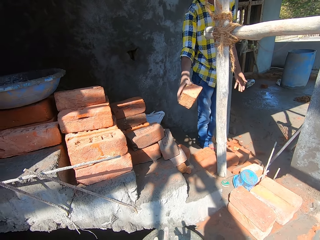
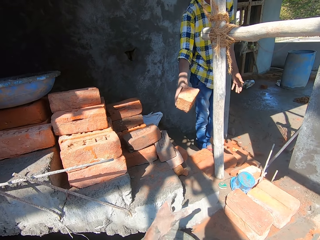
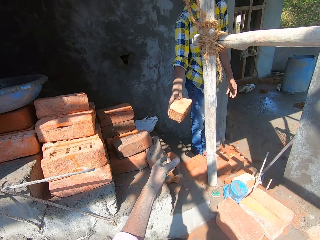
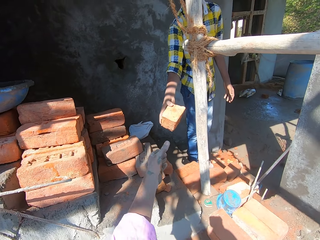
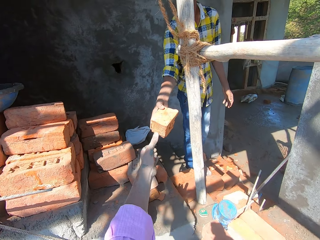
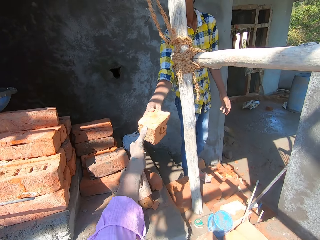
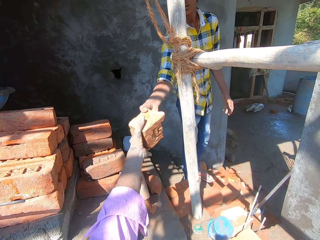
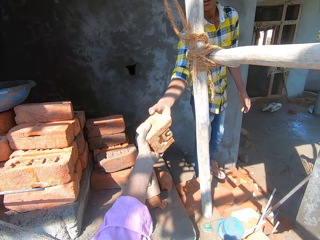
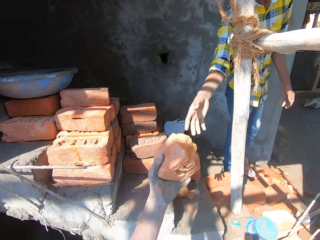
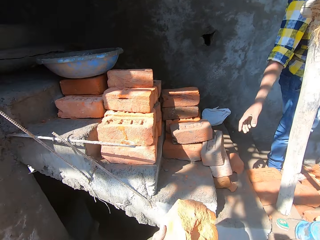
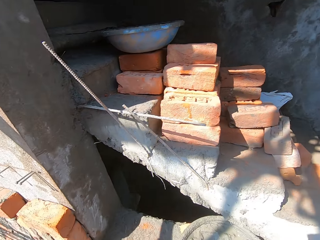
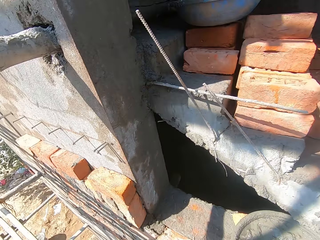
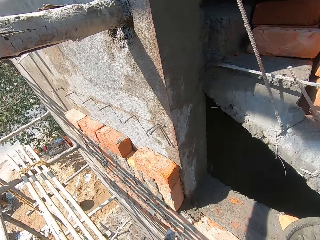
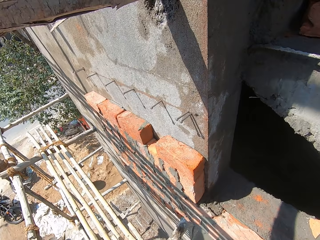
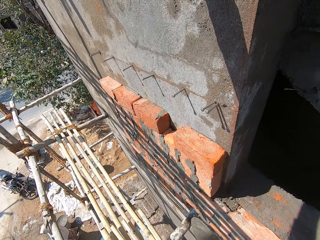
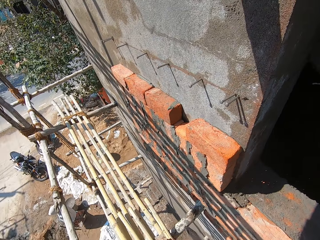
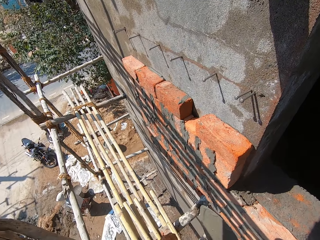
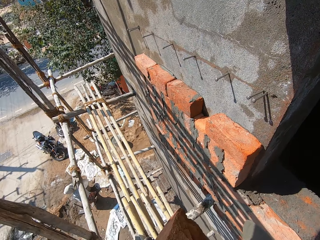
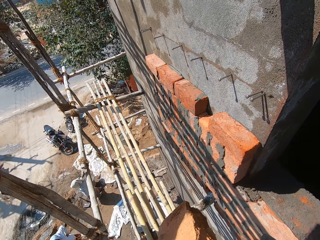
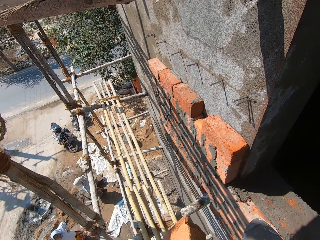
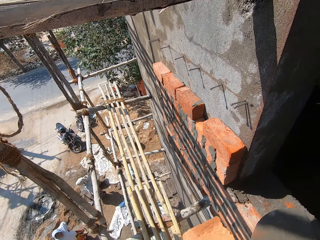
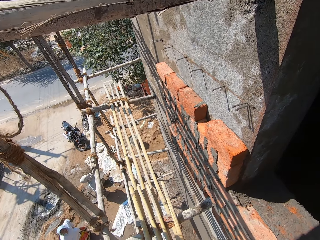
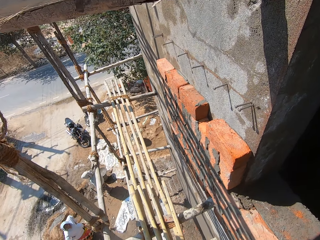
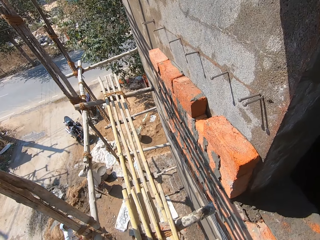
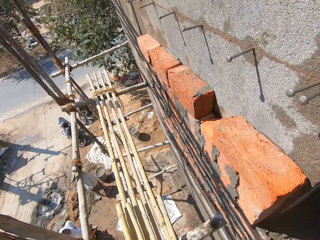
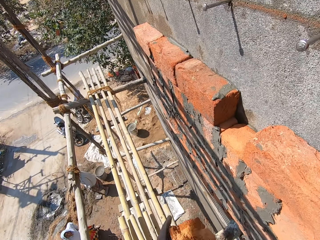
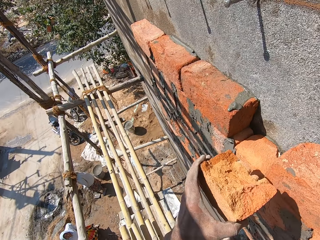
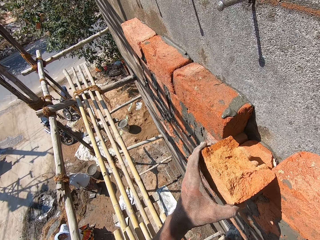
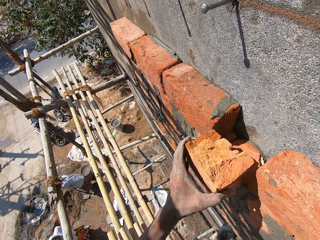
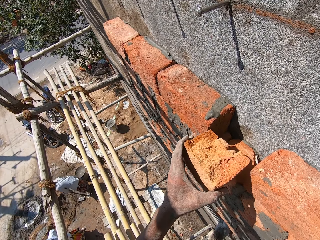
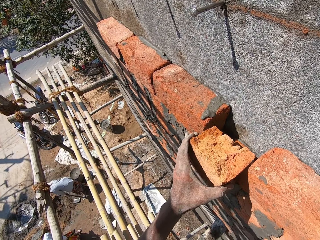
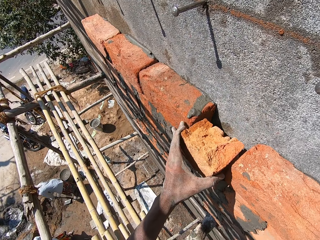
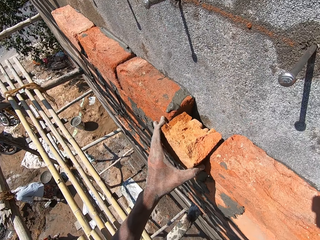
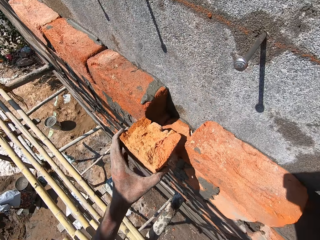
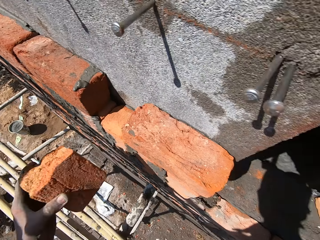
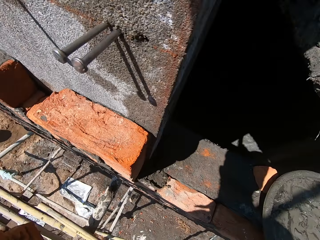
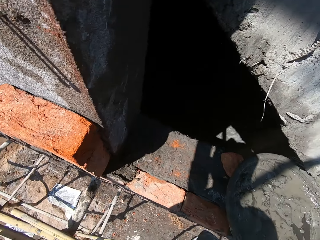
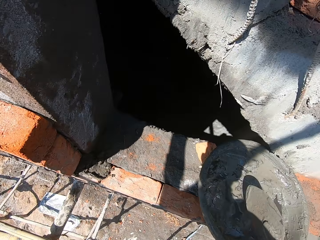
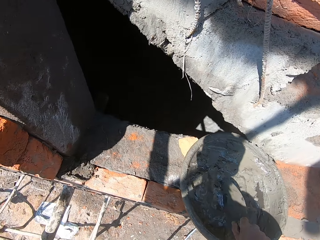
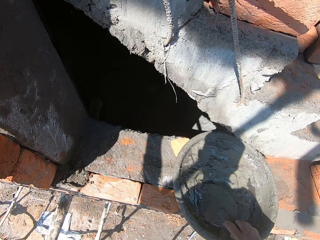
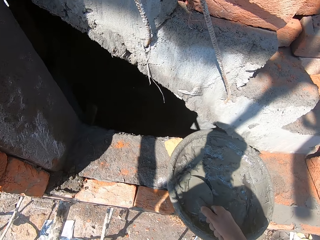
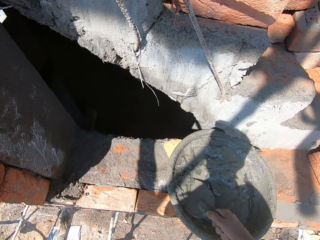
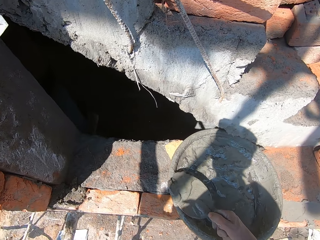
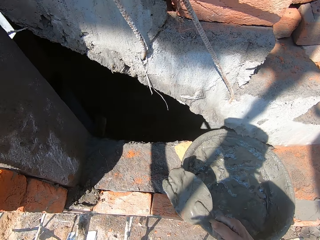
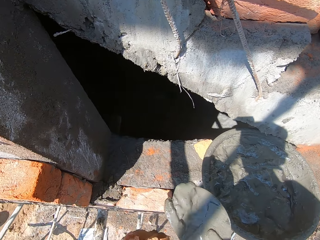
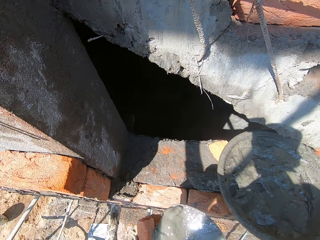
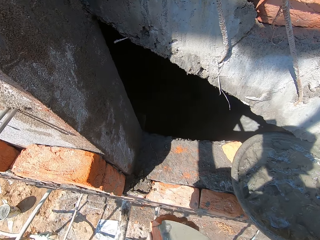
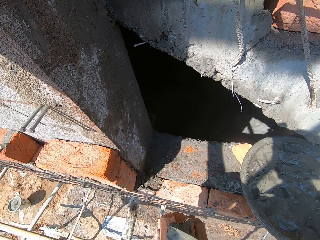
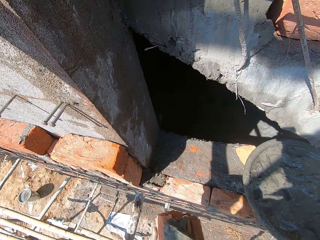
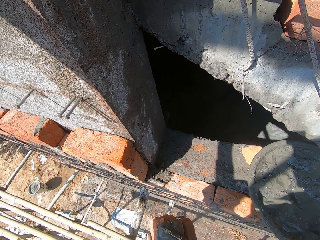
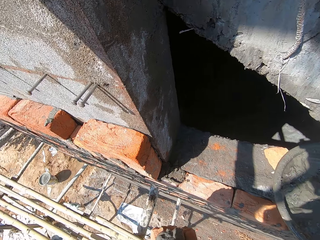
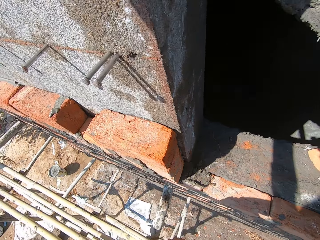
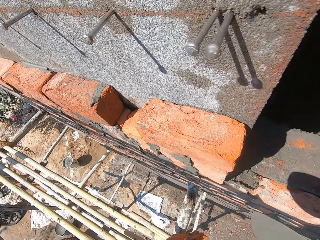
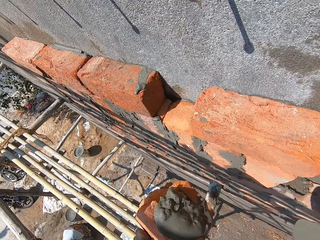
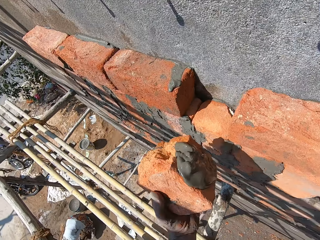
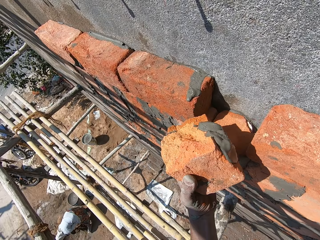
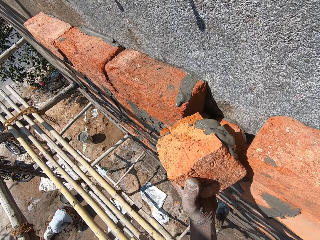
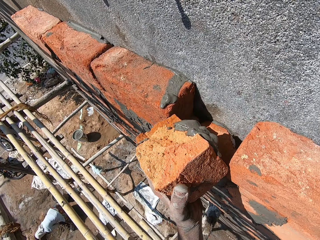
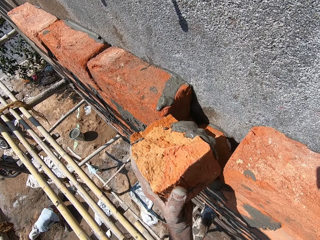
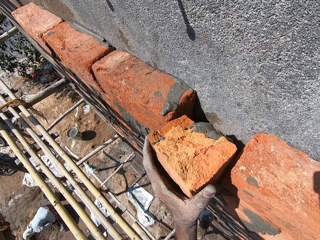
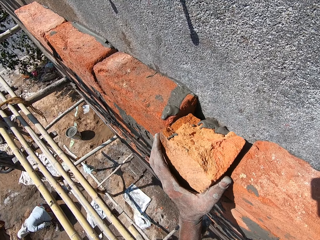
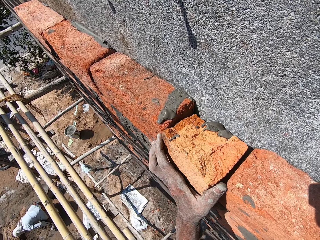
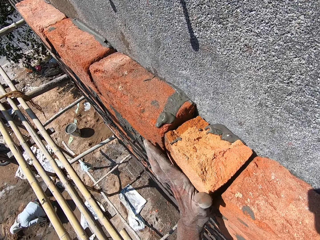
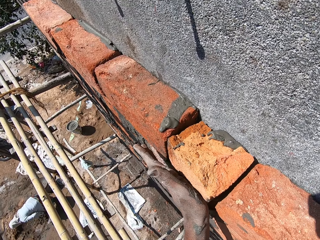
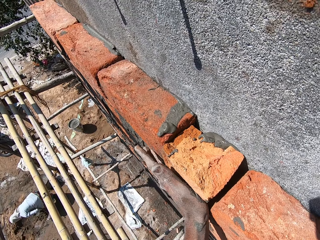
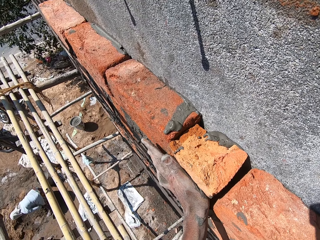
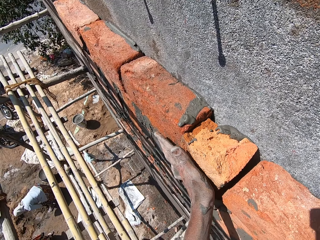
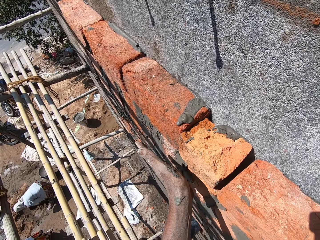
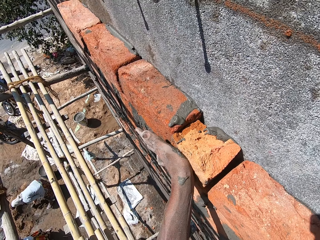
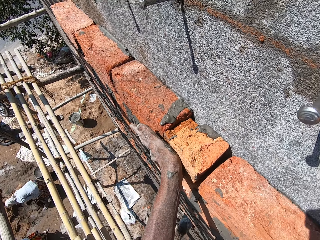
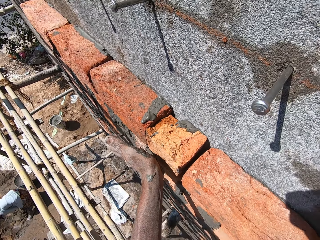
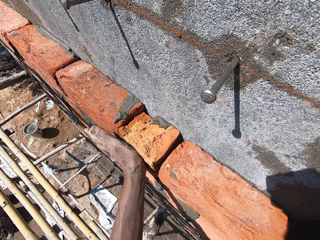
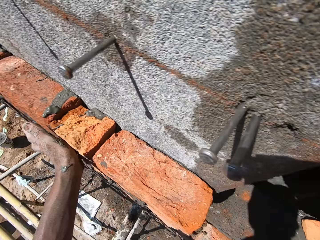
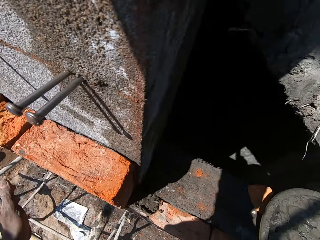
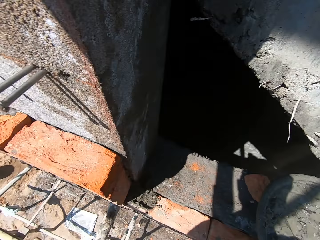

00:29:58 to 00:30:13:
The camera wearer receives a brick from a man with his left hand. He places the brick on the wall with his left hand. He removes the brick from the wall with his left hand. He scoops mortar from the head pan with the trowel in his right hand. He spreads the mortar on the brick in his left hand with the trowel in his right hand. He sets the brick on the wall with his left hand.

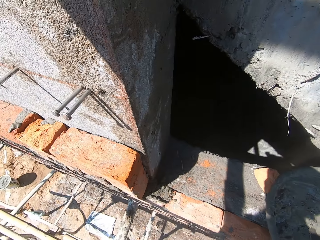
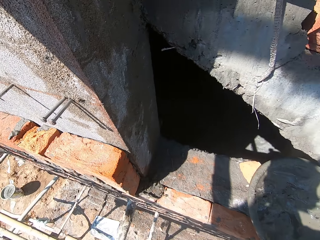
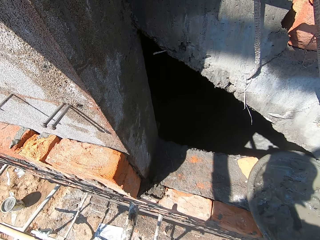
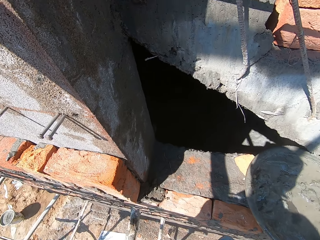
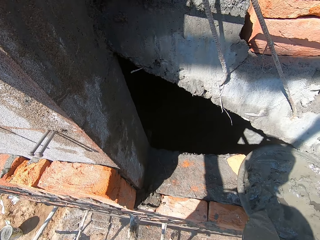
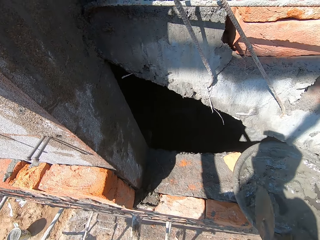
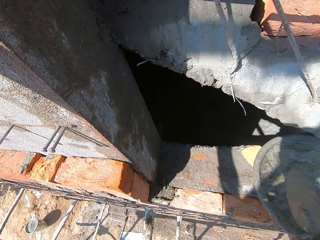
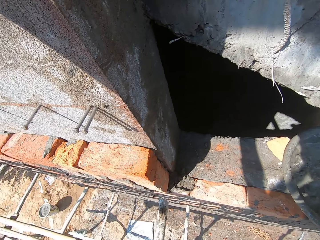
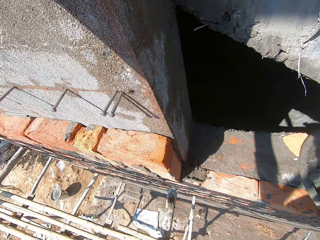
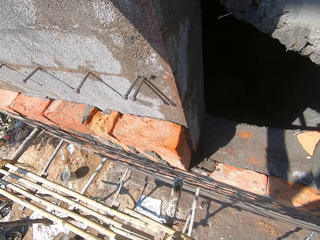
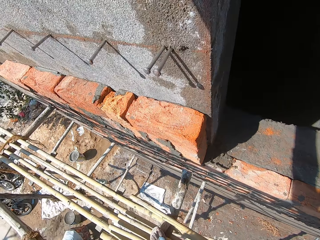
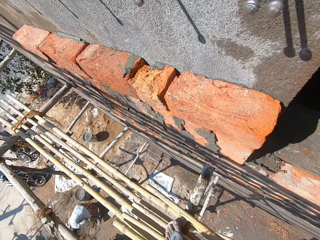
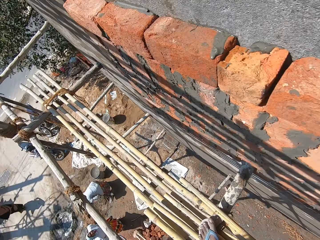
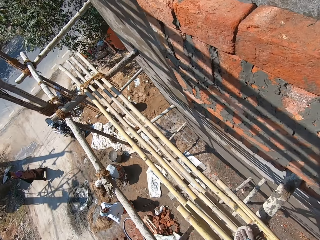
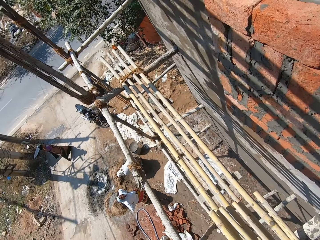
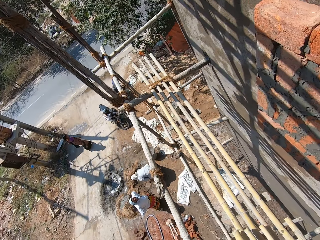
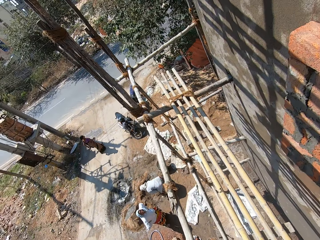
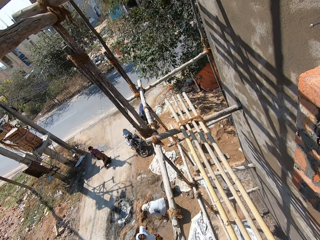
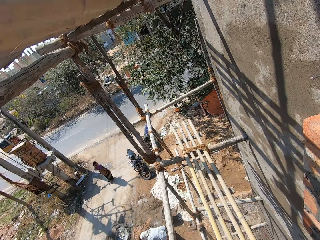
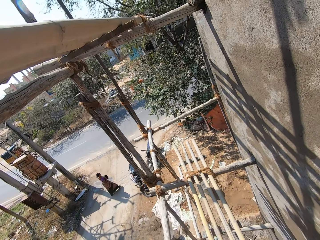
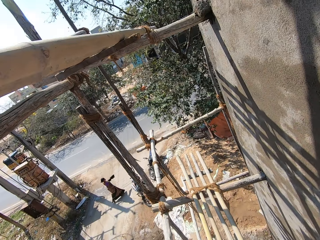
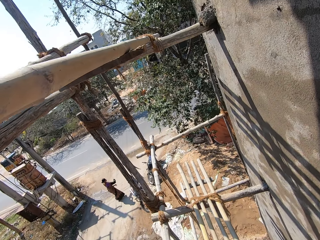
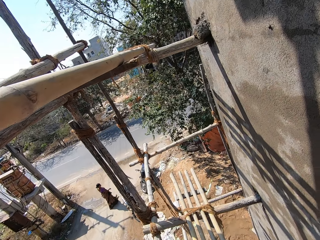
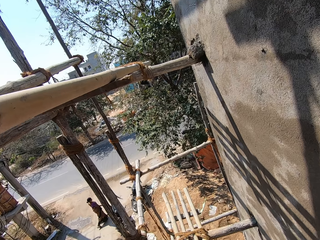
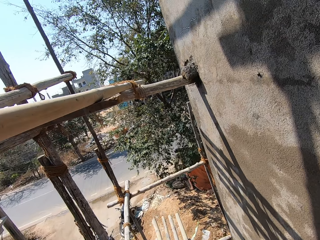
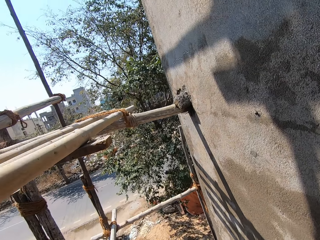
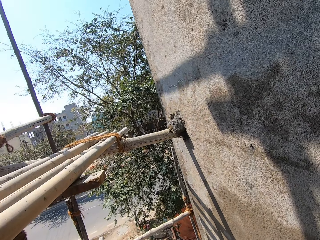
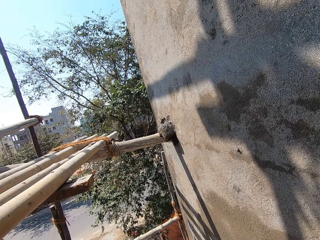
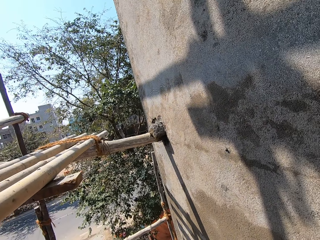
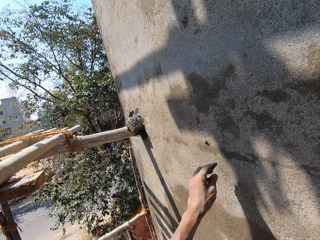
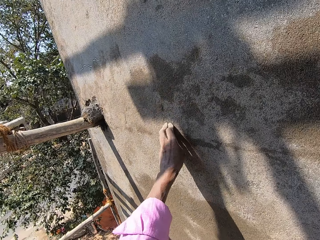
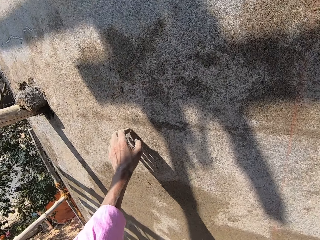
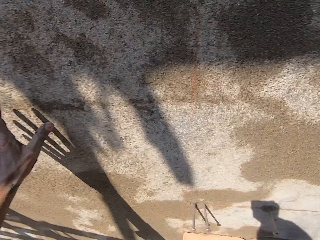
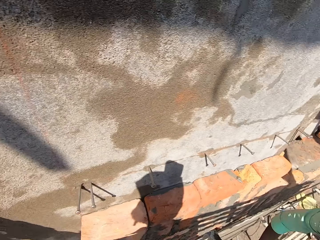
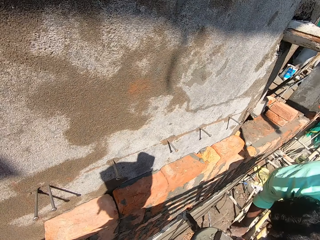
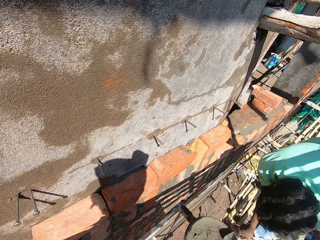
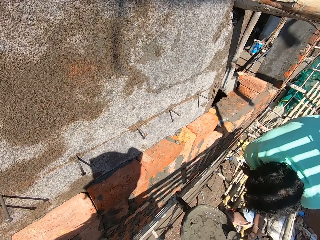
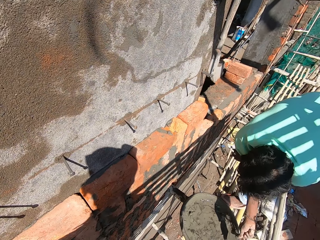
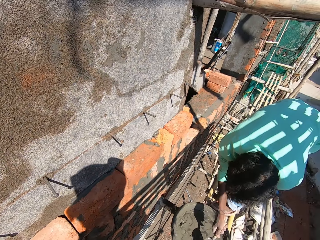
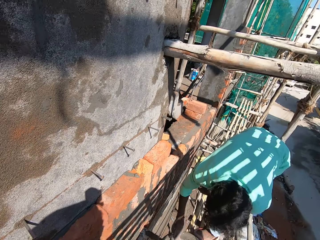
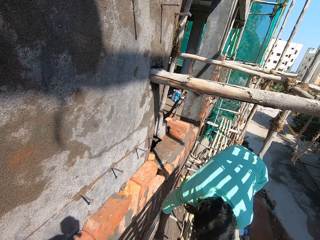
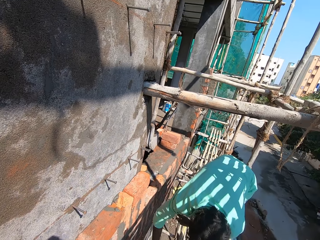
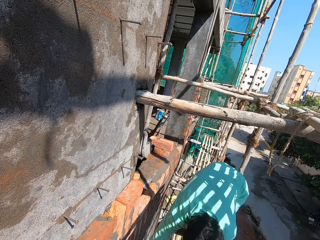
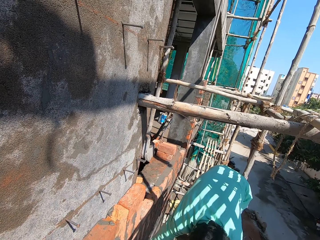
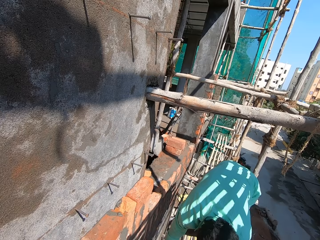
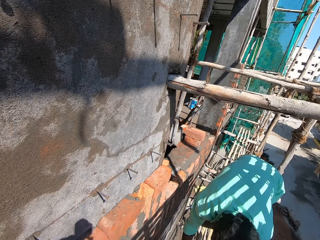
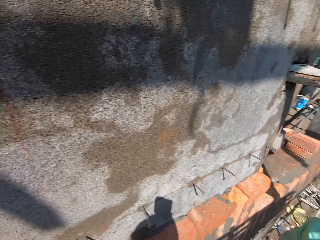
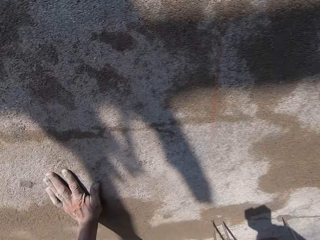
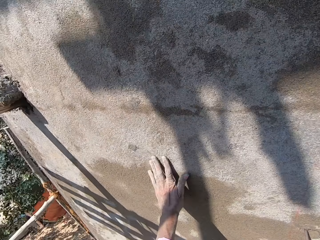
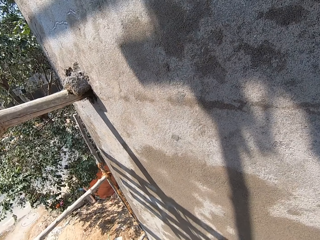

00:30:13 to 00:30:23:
The camera wearer dusts mortar off the wall with his left hand. He converses with a man. He looks around.
